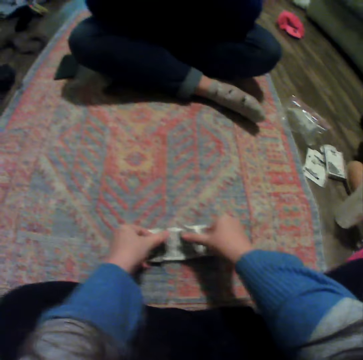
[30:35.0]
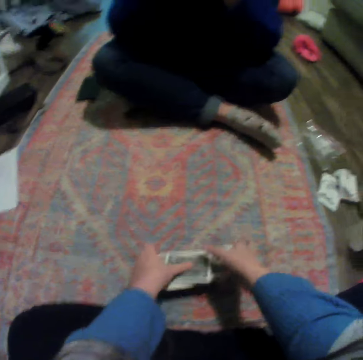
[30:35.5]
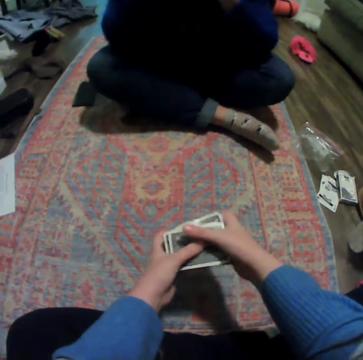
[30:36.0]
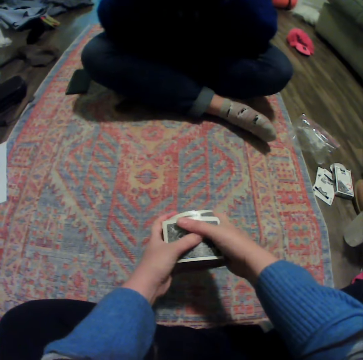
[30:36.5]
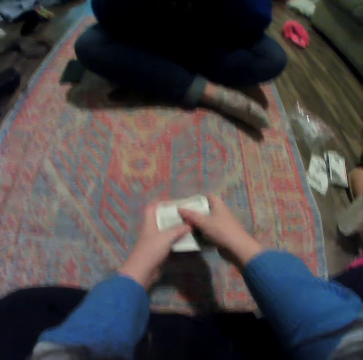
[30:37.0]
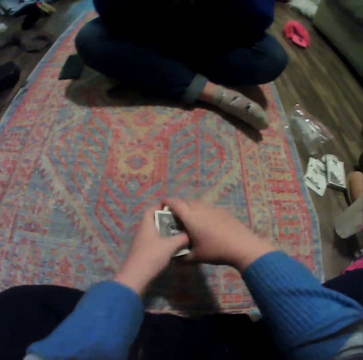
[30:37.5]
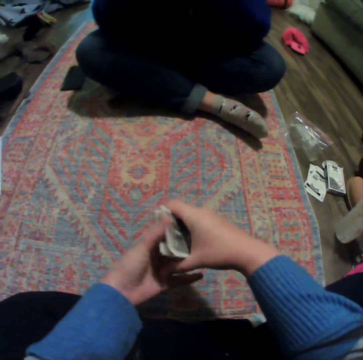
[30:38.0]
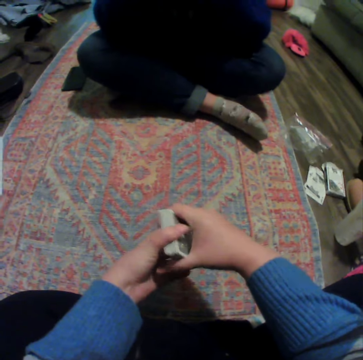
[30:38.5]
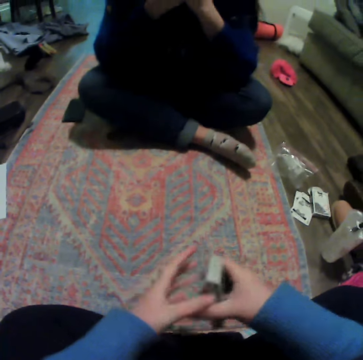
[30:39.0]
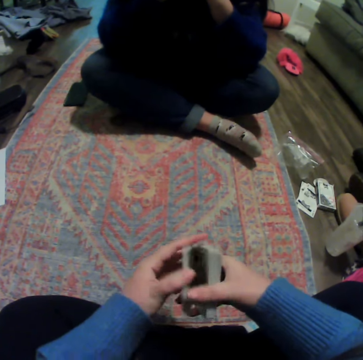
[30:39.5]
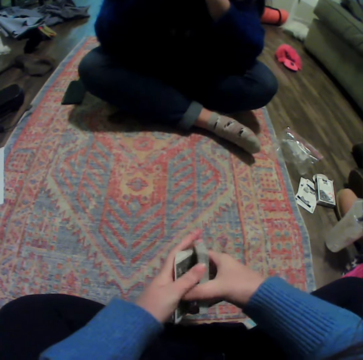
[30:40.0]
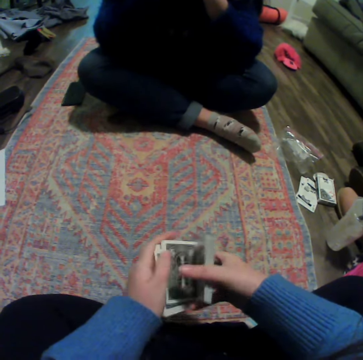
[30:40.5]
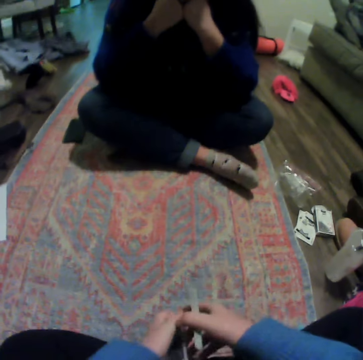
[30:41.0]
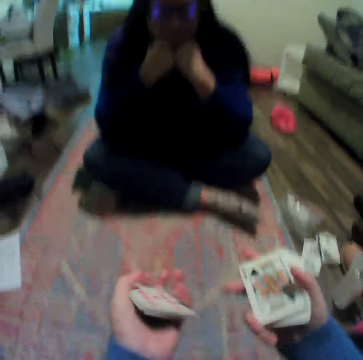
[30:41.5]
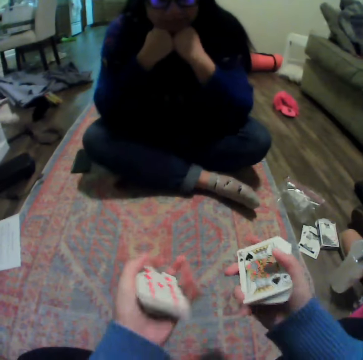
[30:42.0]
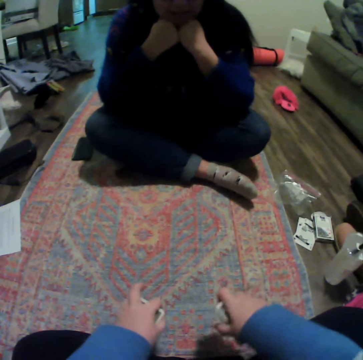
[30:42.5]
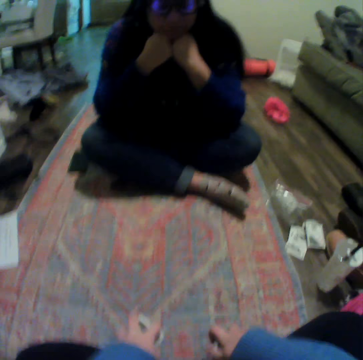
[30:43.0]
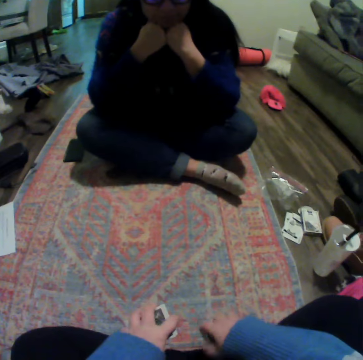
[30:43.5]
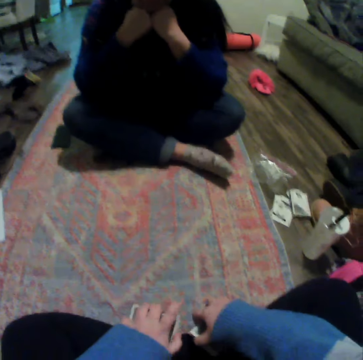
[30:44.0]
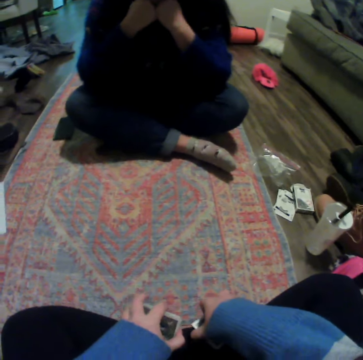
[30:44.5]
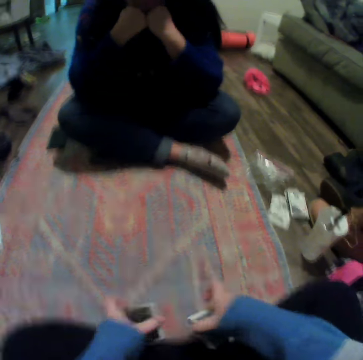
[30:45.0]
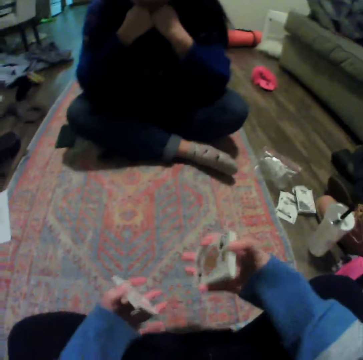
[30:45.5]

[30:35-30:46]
A lady moves her hands. The camera wearer puts the cards down. The lady talks to the camera wearer. The camera wearer reshuffles the cards. They talk to the lady, gather the cards, and divide the cards. They put the cards down. The lady talks to the camera wearer. The camera wearer talks to the lady.

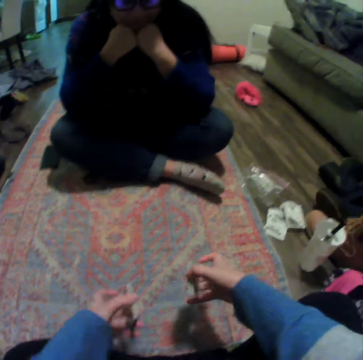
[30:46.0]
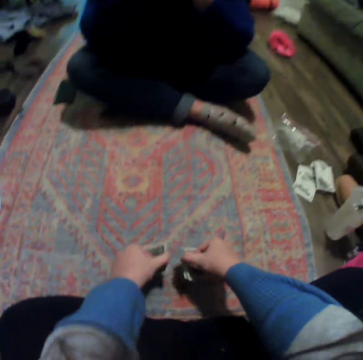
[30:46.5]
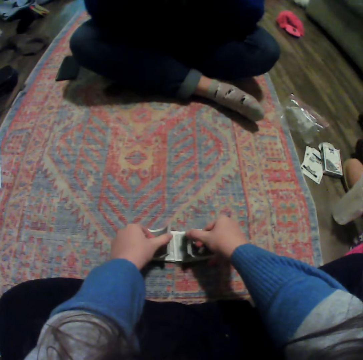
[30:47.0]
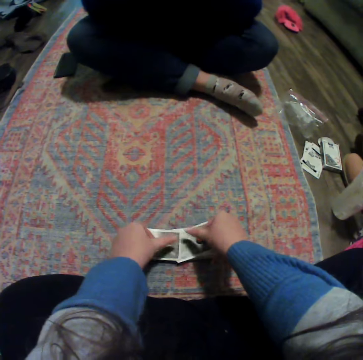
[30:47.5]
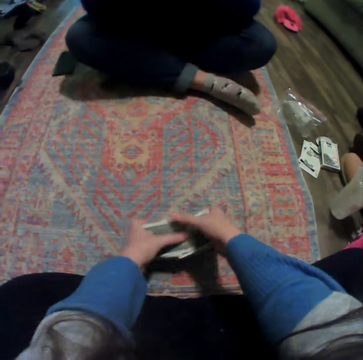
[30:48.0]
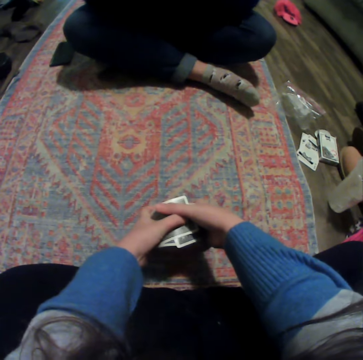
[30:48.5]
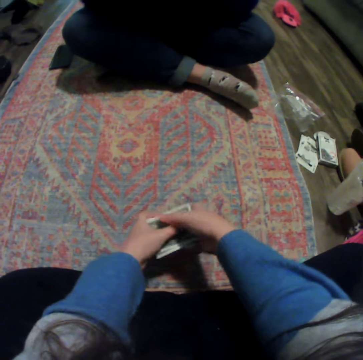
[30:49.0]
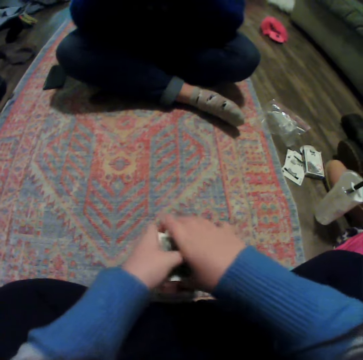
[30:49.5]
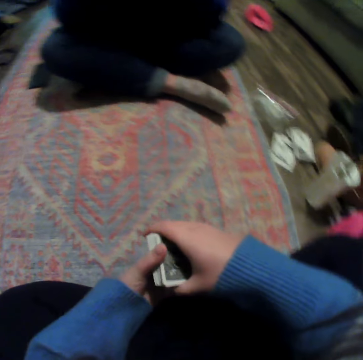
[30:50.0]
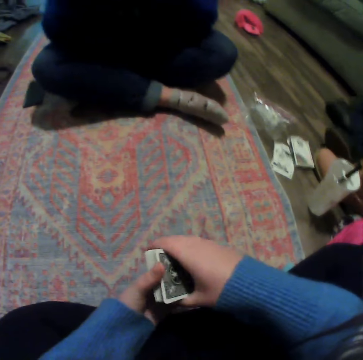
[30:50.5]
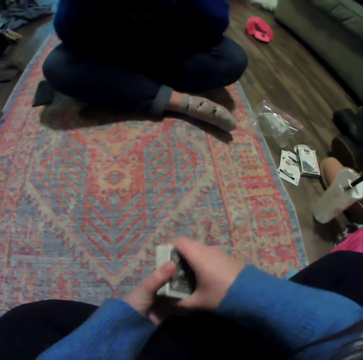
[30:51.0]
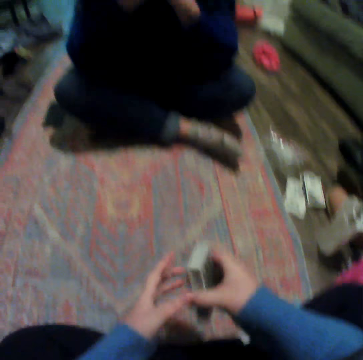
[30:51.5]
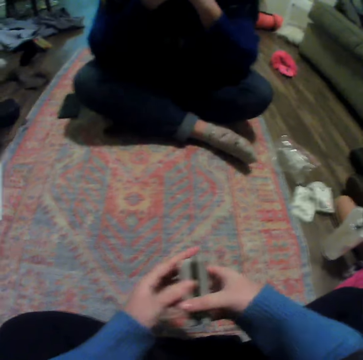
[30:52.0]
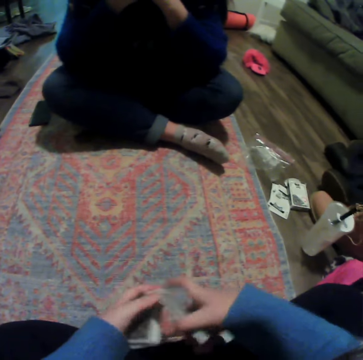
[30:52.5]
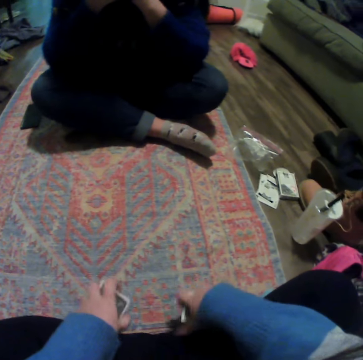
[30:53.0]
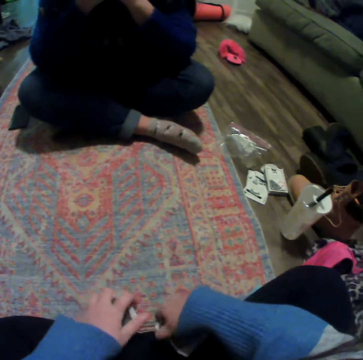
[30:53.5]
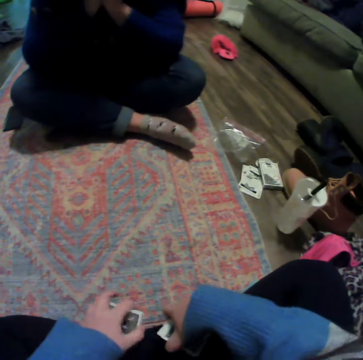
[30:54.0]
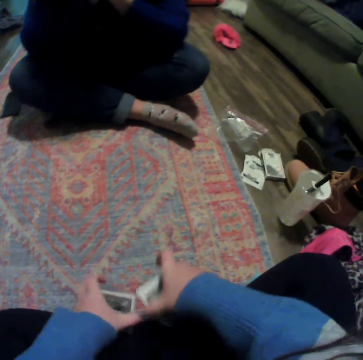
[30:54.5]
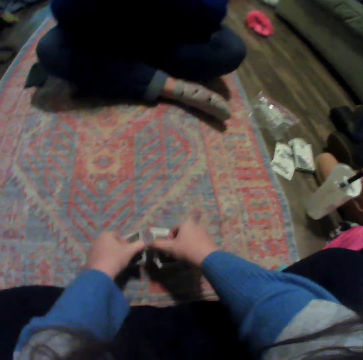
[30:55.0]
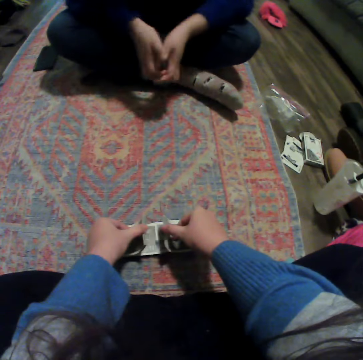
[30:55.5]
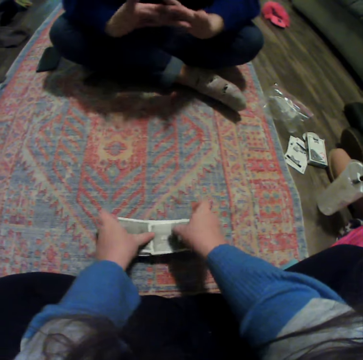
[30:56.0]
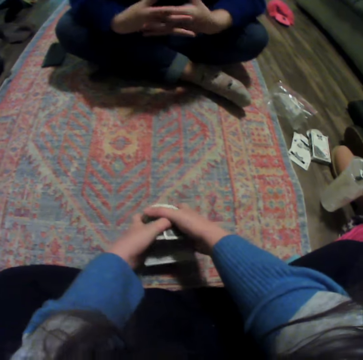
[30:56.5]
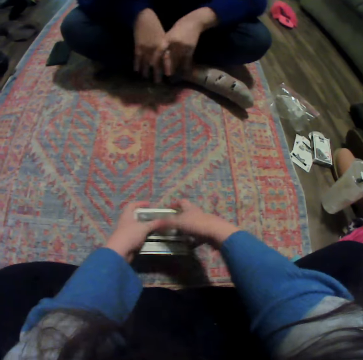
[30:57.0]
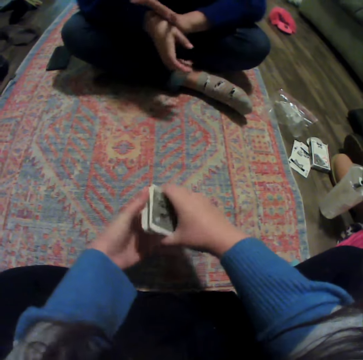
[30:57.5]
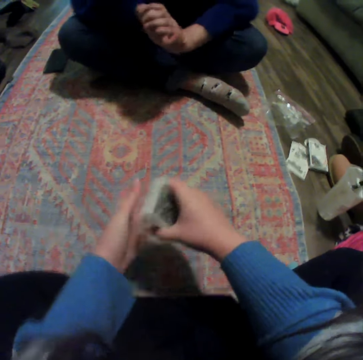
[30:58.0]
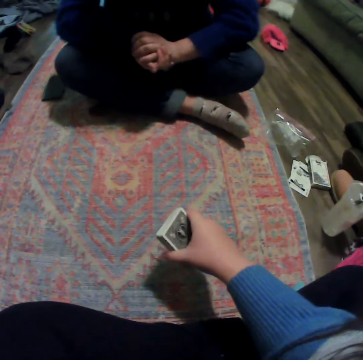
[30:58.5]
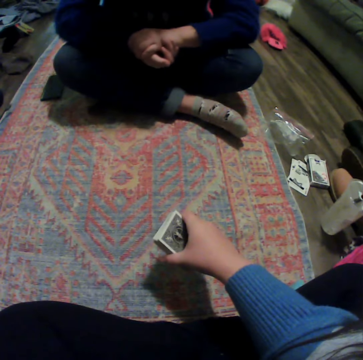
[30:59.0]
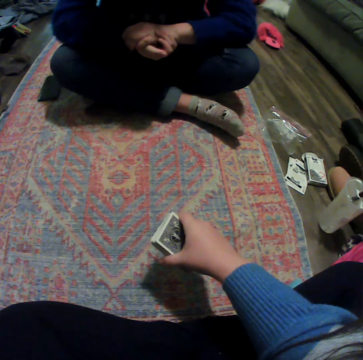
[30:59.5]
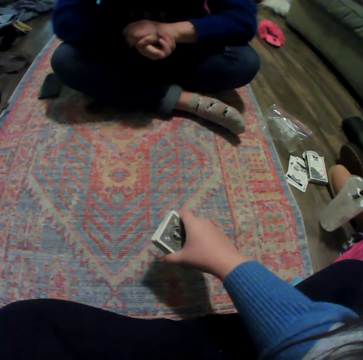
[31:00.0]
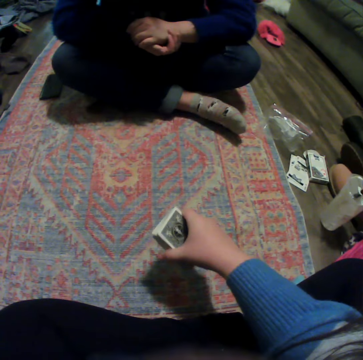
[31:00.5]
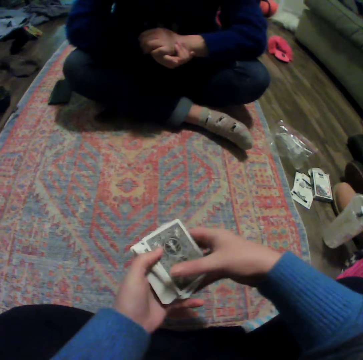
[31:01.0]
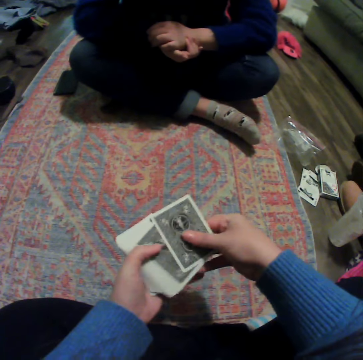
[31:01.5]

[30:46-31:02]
The camera wearer puts the cards down. They reshuffle the cards, gather the cards, and divide the cards. They put the cards down. A lady puts her hands together. The lady moves her hands. The camera wearer reshuffles the cards. They gather the cards and move their hand.

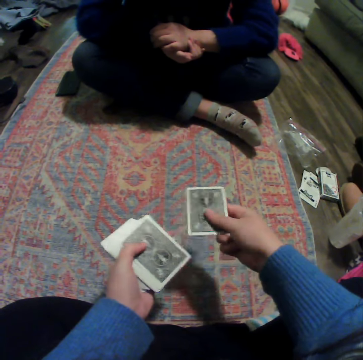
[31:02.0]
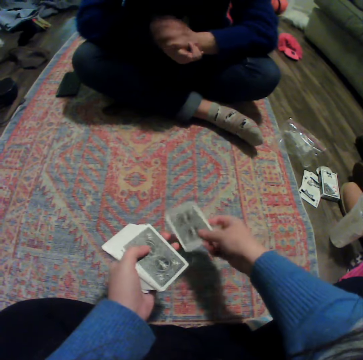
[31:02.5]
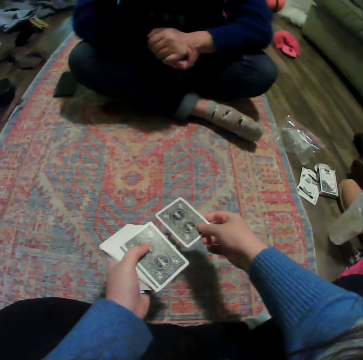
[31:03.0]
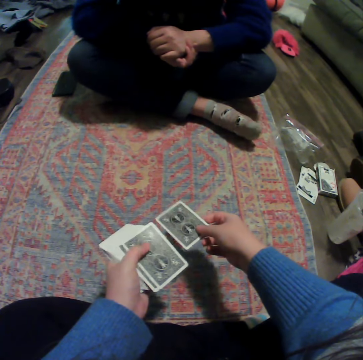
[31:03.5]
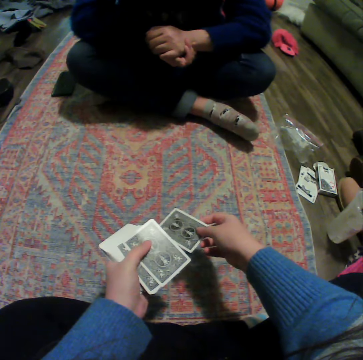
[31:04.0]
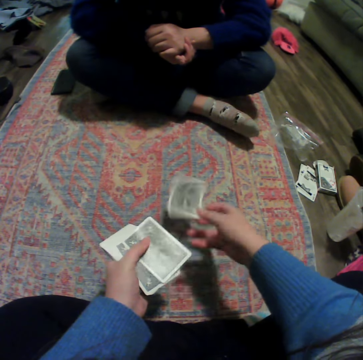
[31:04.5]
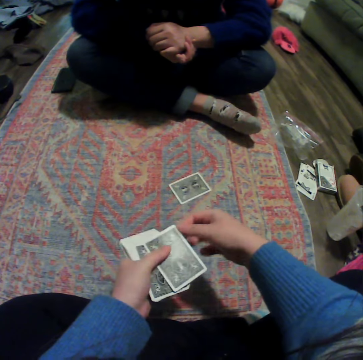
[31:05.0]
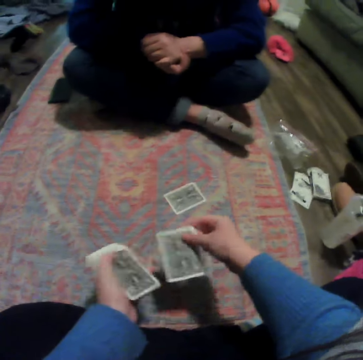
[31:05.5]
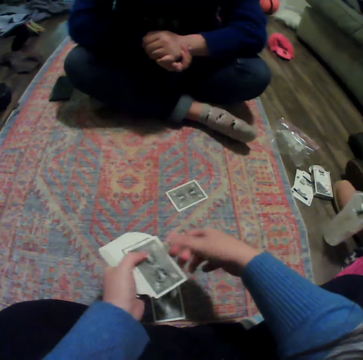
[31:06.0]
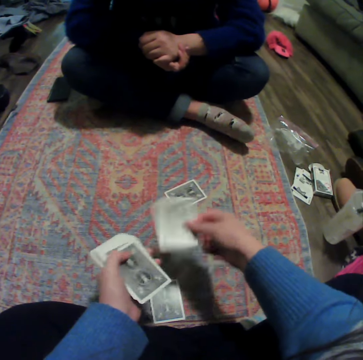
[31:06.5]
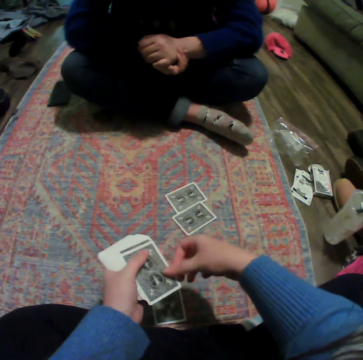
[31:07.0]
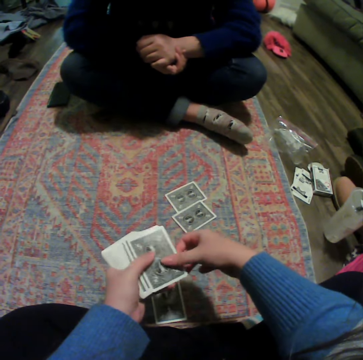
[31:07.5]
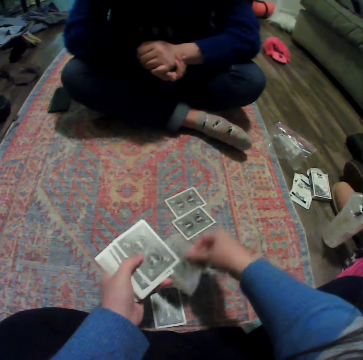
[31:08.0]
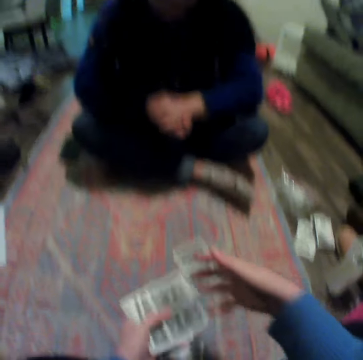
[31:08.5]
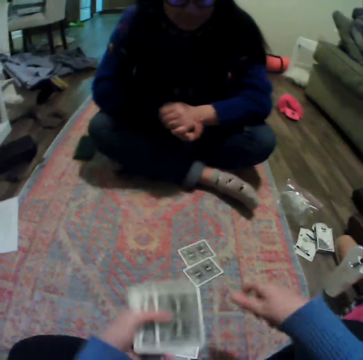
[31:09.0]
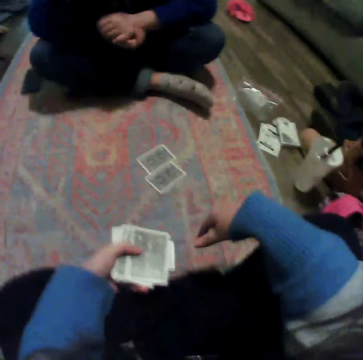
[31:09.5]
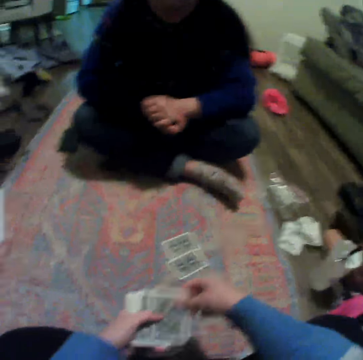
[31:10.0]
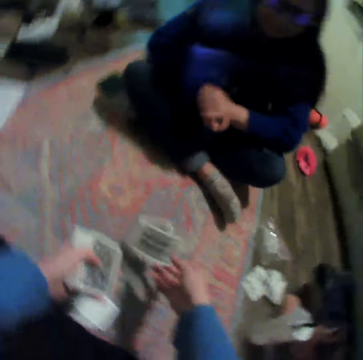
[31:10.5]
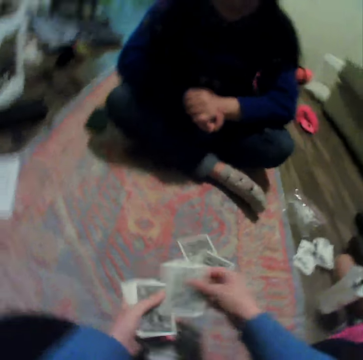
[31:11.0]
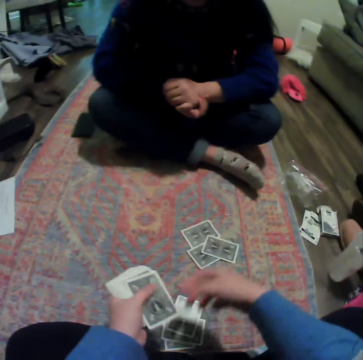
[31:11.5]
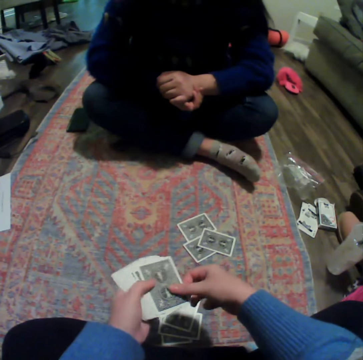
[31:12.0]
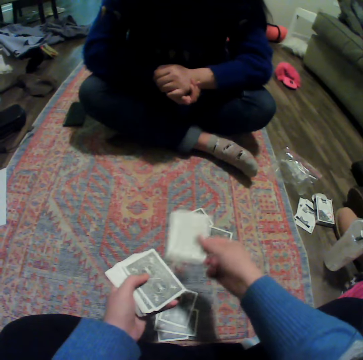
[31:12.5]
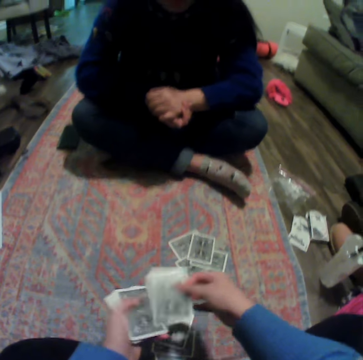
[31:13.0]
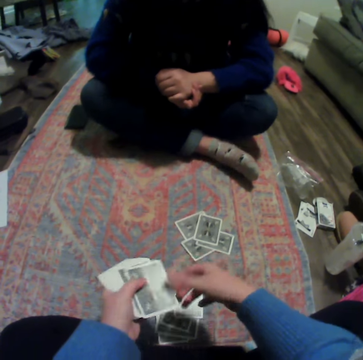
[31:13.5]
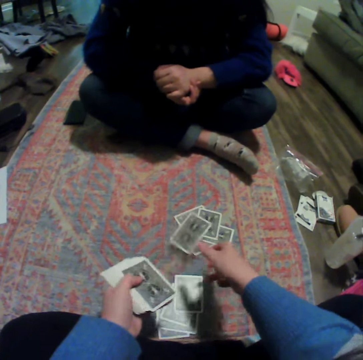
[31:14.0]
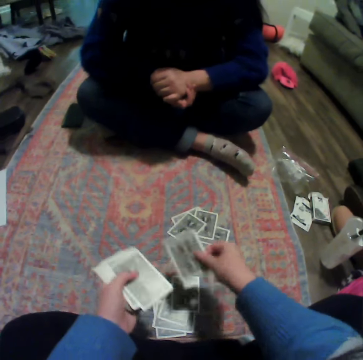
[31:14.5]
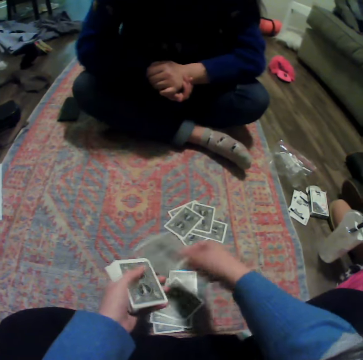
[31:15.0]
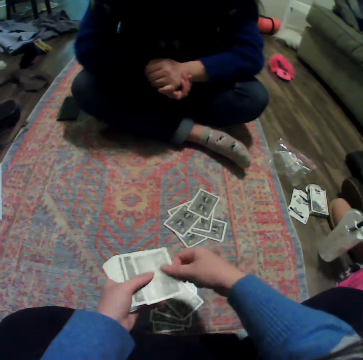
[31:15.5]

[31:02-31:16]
The camera wearer drops a card on the mat. They drop a card on the mat again. They share out the cards. They drop a card on the mat repeatedly.
